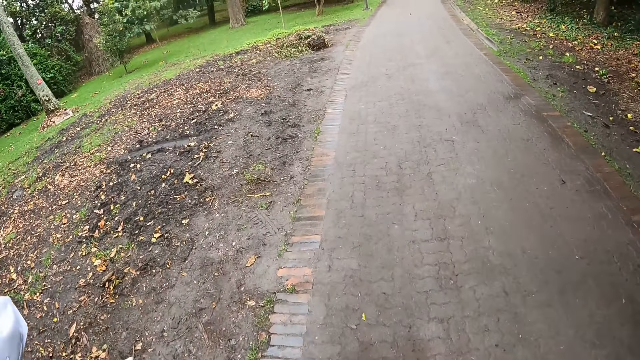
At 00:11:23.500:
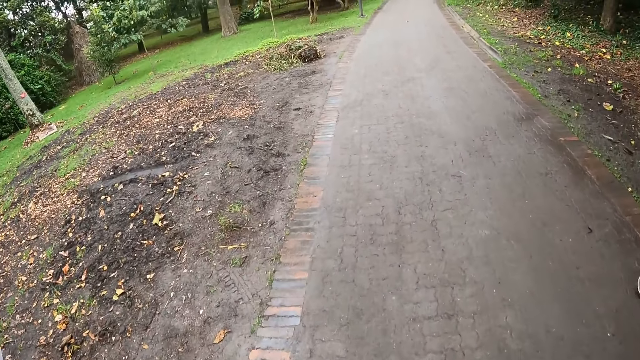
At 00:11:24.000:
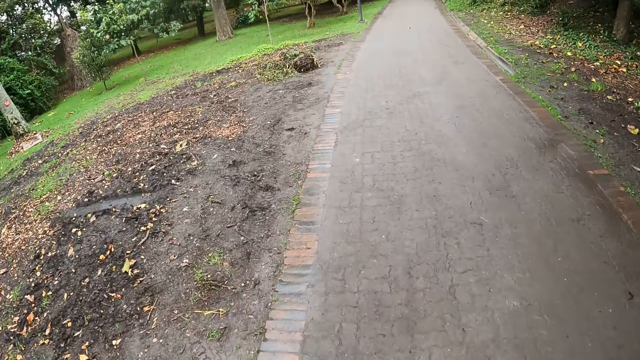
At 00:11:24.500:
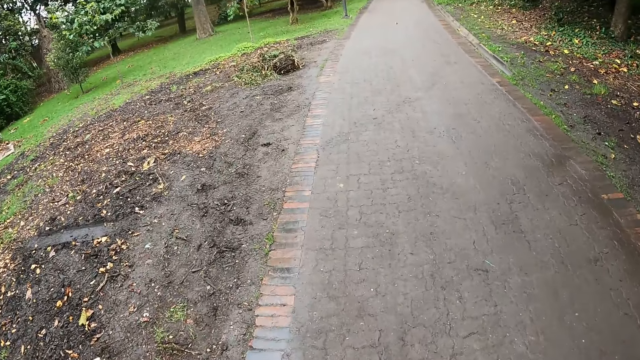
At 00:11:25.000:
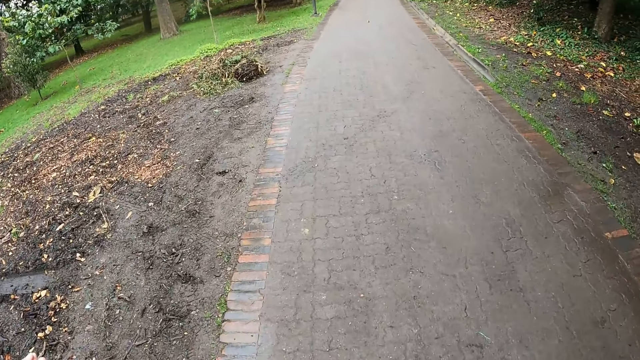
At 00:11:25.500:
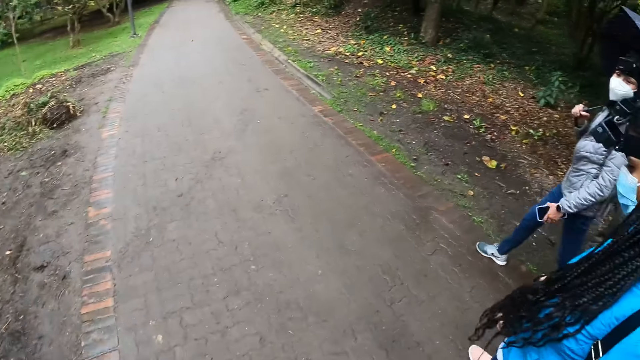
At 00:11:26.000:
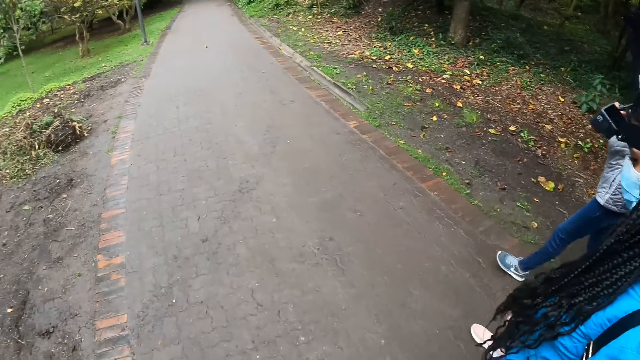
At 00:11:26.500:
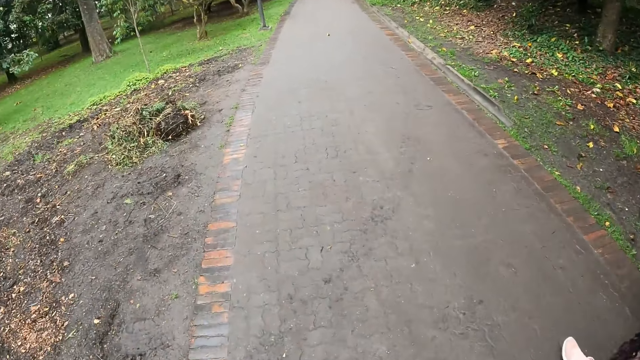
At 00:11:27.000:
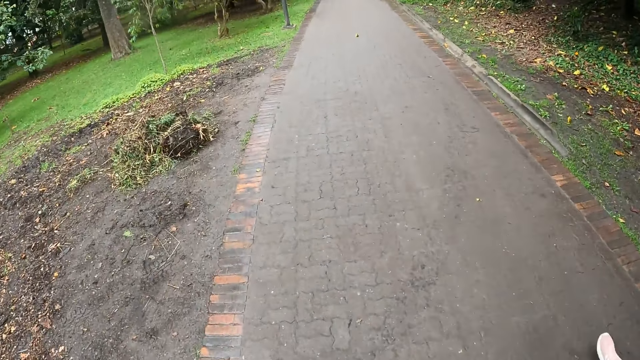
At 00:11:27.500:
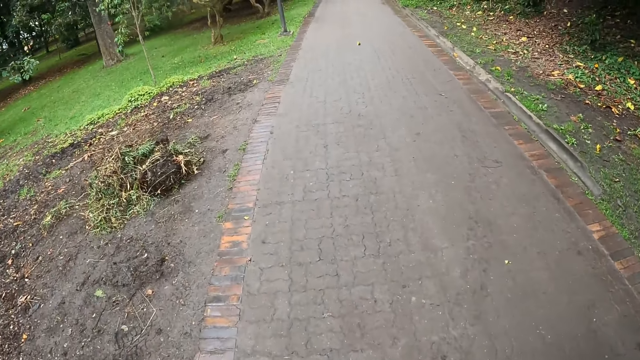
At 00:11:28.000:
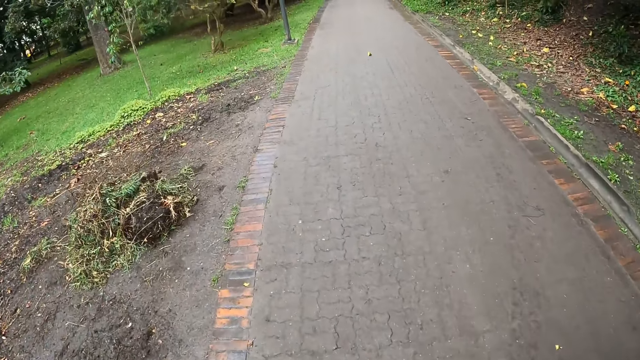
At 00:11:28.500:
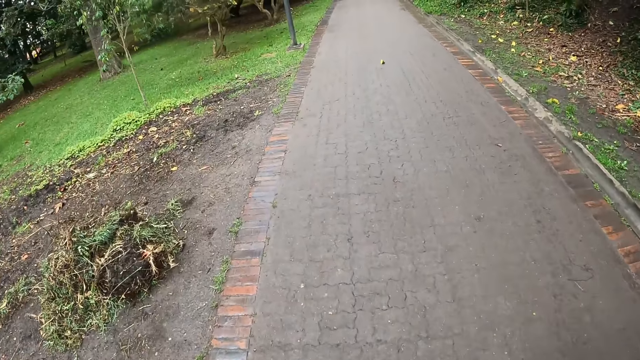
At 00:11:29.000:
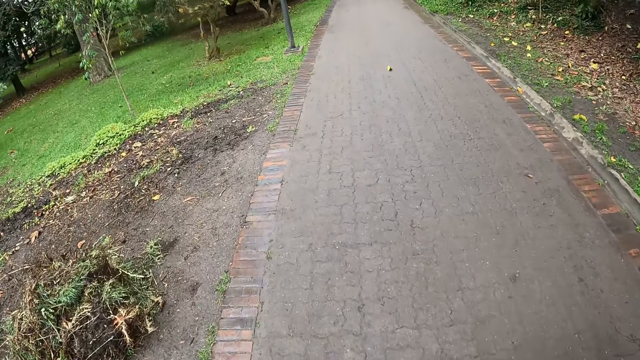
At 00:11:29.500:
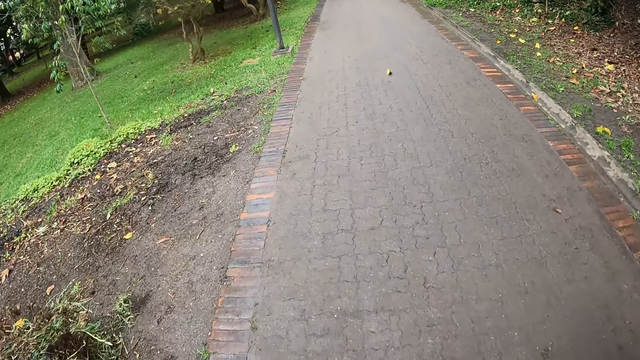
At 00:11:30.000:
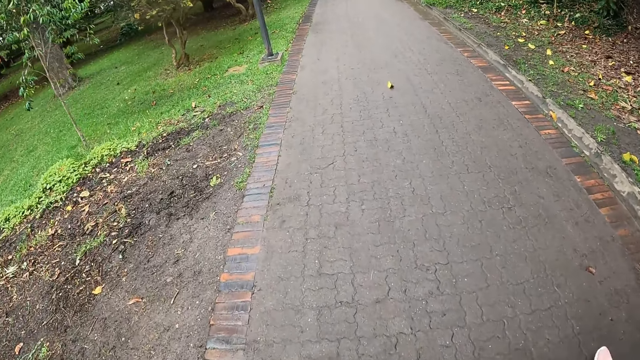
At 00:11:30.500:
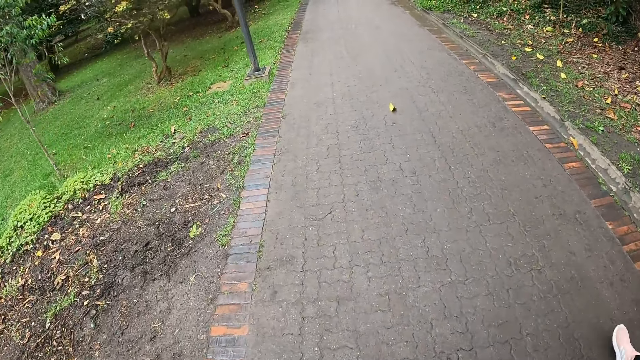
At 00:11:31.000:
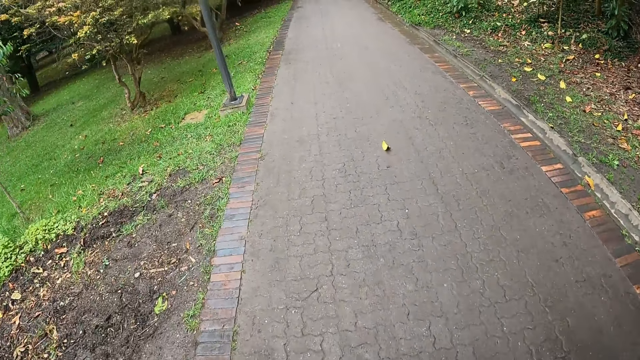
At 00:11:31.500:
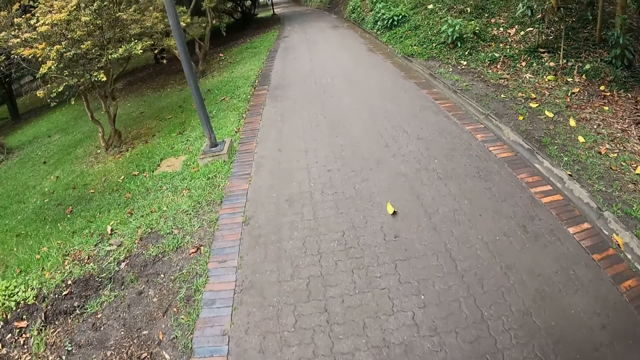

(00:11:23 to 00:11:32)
The camera wearer looks around. They turn towards a woman, another woman and a third woman. They walk on the pavement.

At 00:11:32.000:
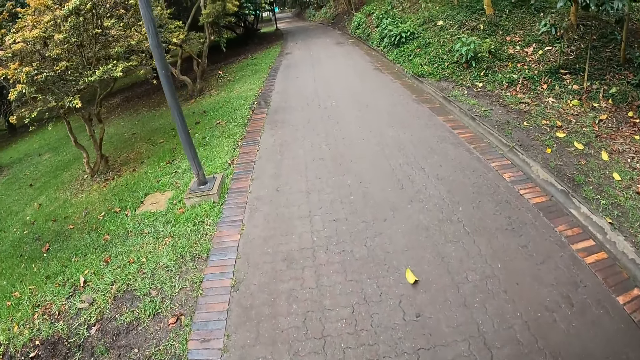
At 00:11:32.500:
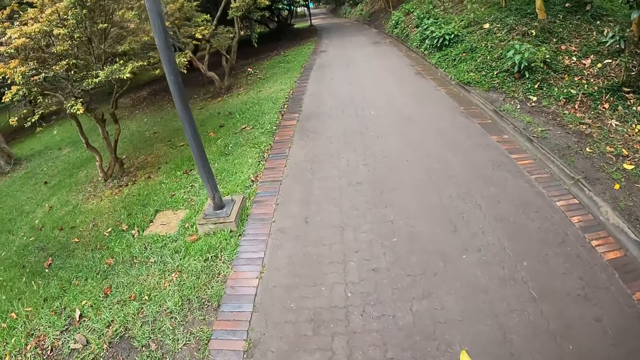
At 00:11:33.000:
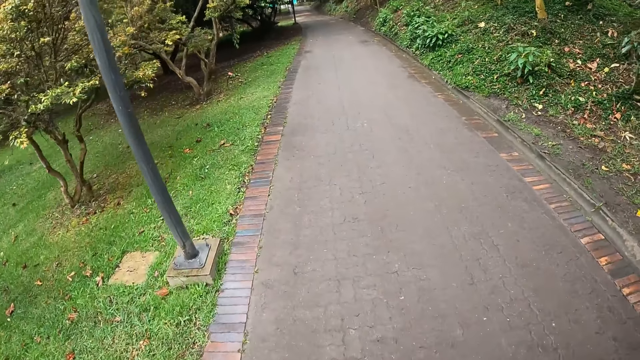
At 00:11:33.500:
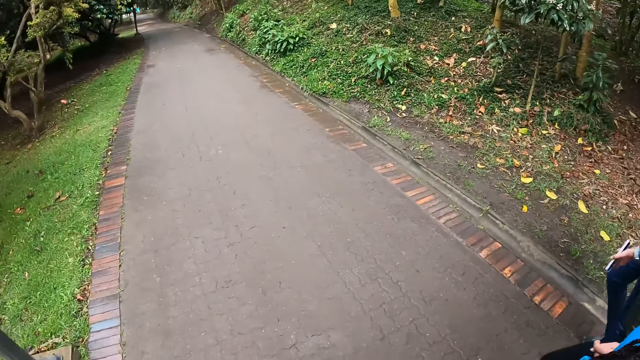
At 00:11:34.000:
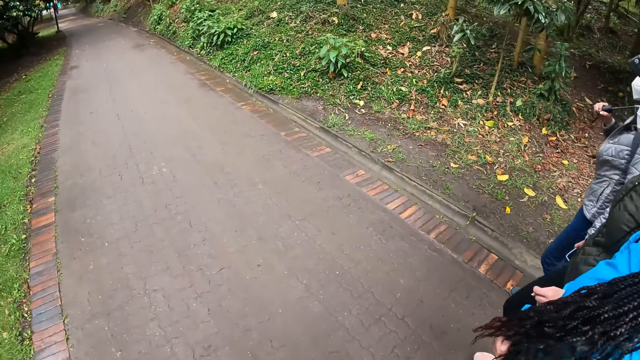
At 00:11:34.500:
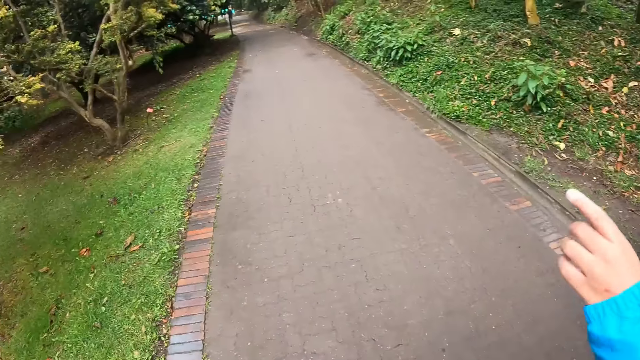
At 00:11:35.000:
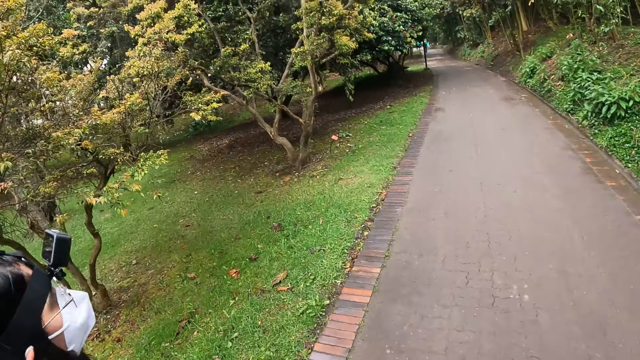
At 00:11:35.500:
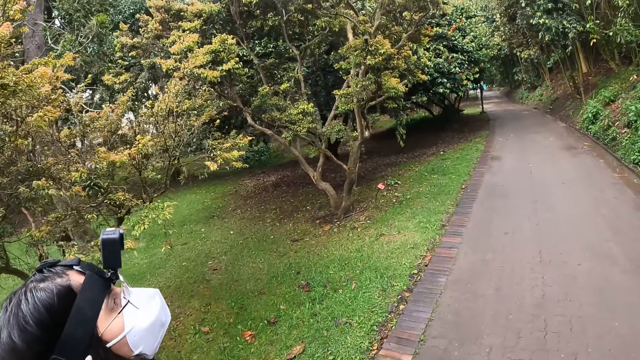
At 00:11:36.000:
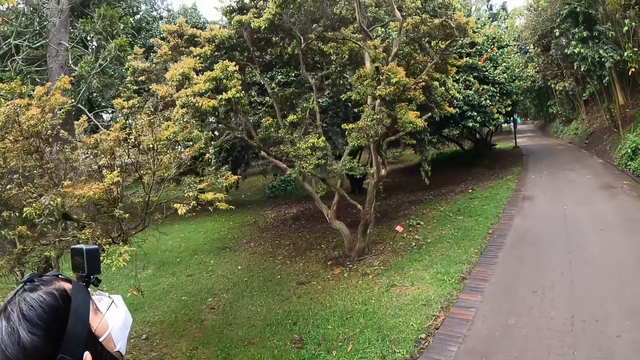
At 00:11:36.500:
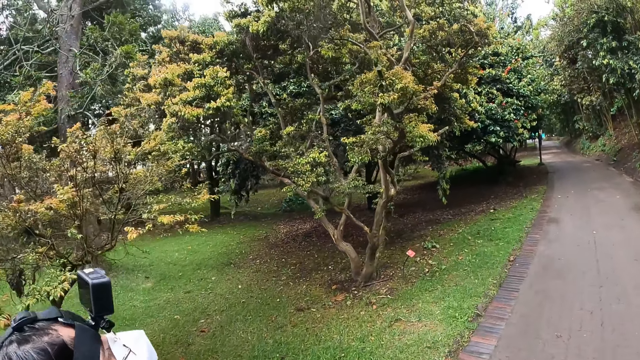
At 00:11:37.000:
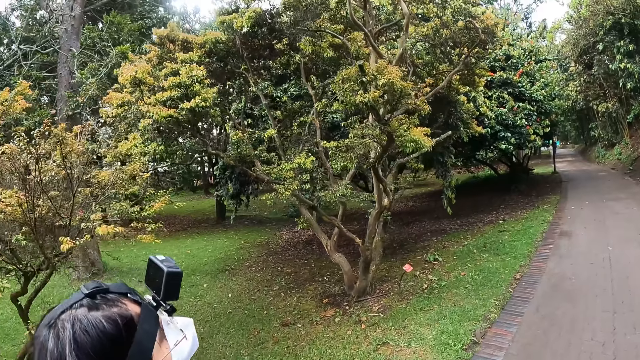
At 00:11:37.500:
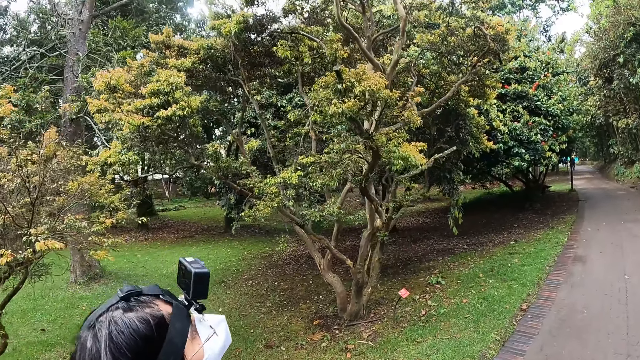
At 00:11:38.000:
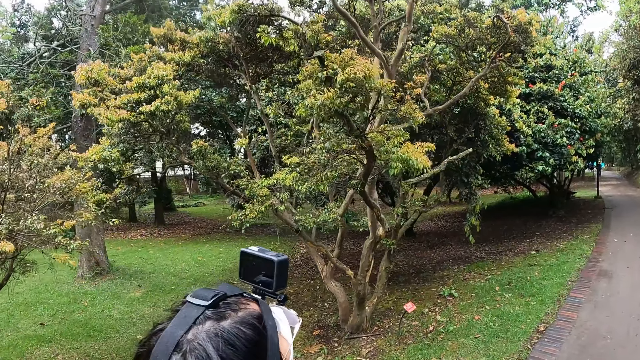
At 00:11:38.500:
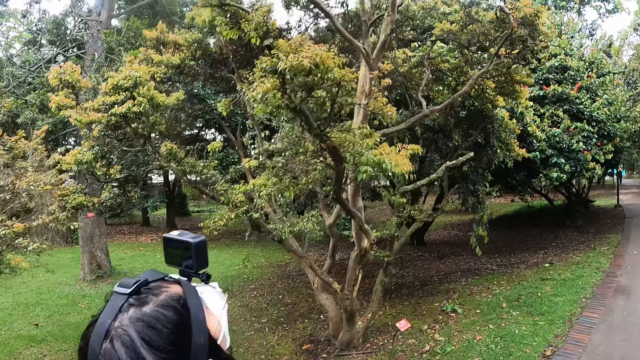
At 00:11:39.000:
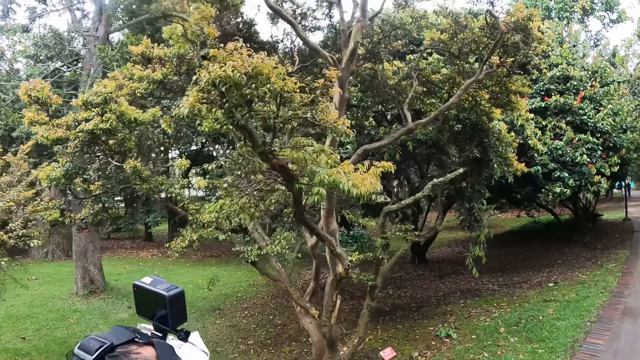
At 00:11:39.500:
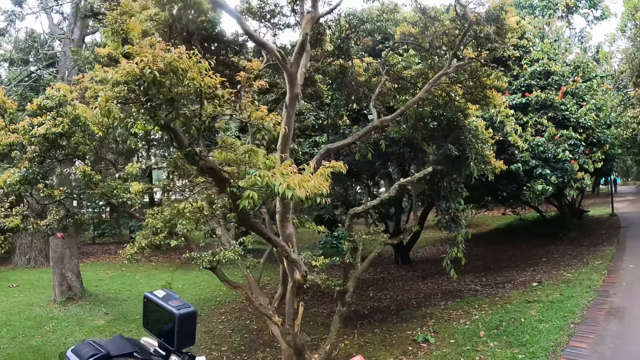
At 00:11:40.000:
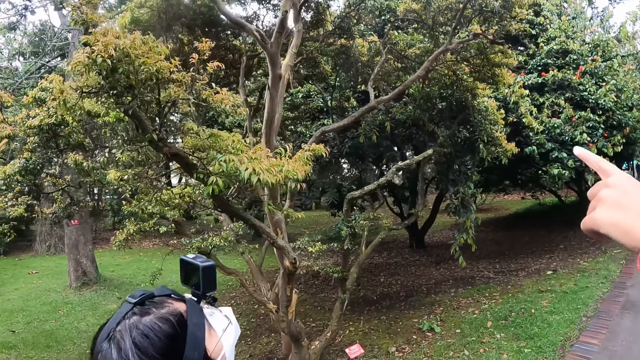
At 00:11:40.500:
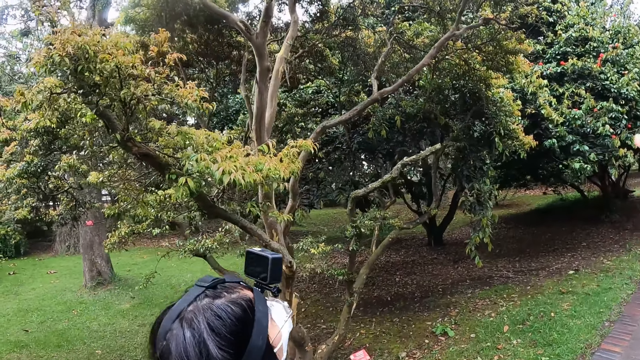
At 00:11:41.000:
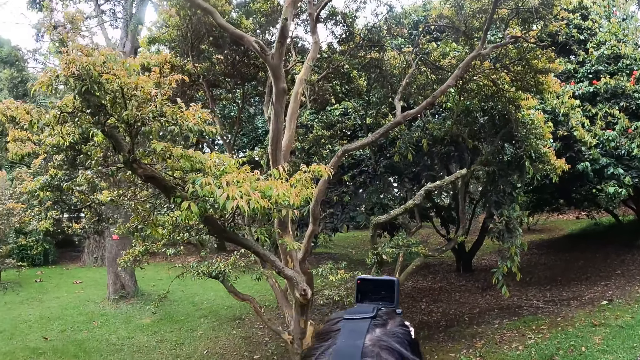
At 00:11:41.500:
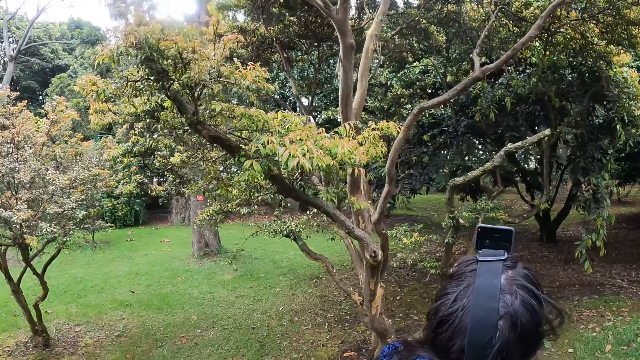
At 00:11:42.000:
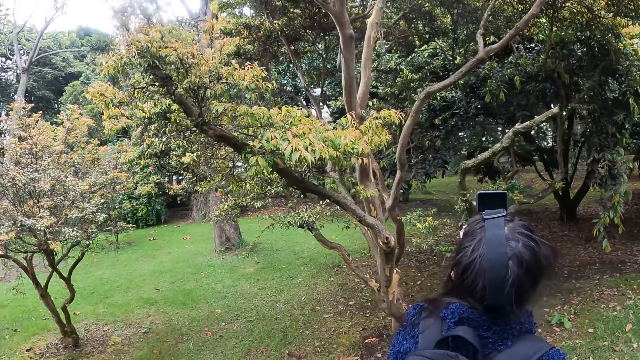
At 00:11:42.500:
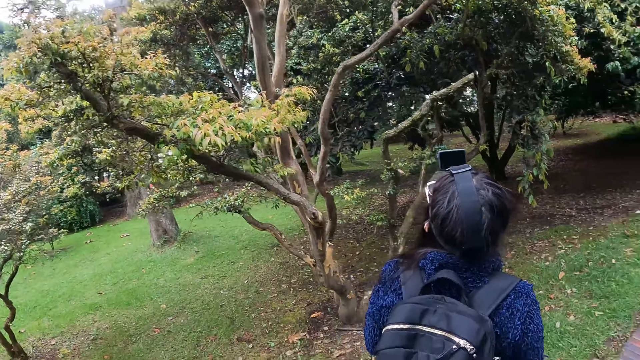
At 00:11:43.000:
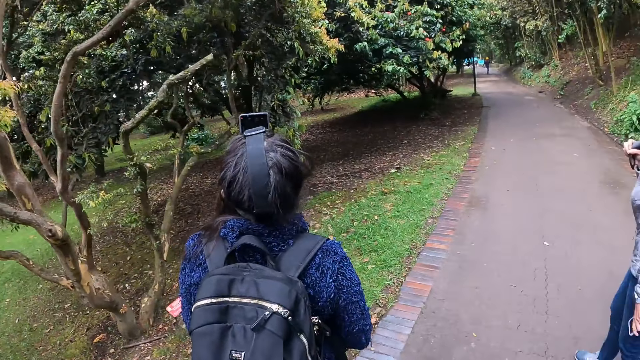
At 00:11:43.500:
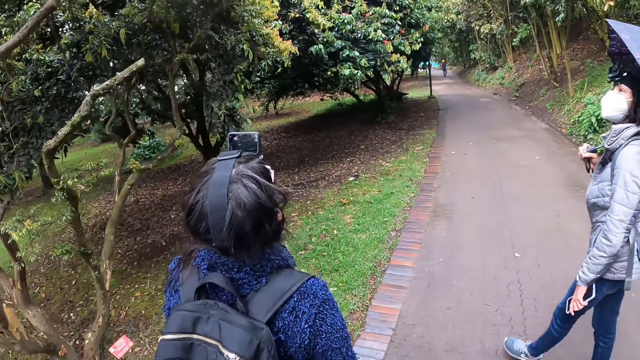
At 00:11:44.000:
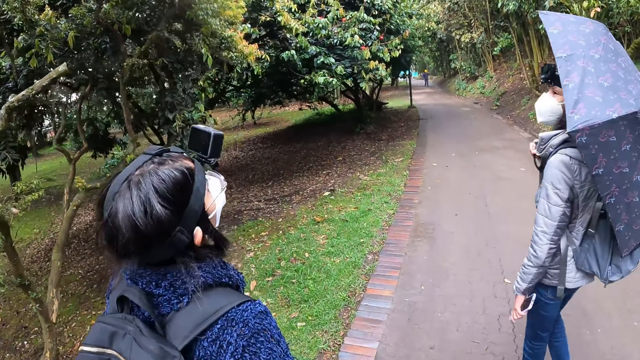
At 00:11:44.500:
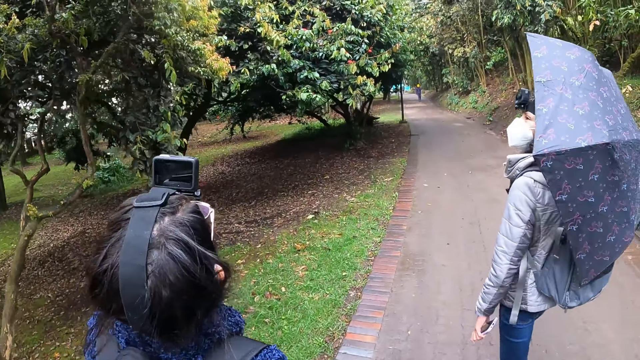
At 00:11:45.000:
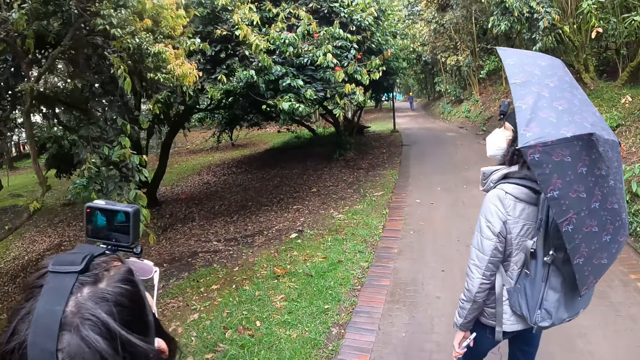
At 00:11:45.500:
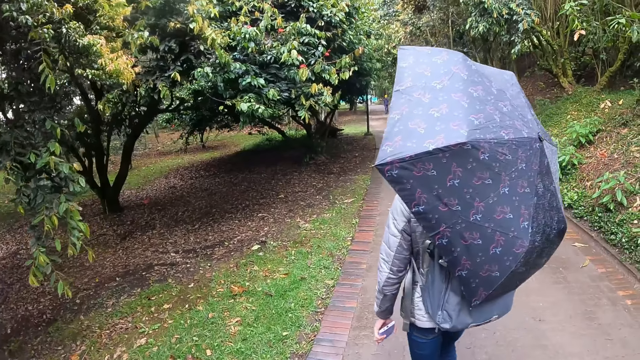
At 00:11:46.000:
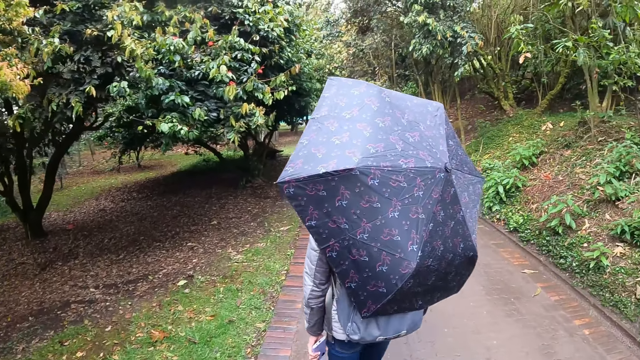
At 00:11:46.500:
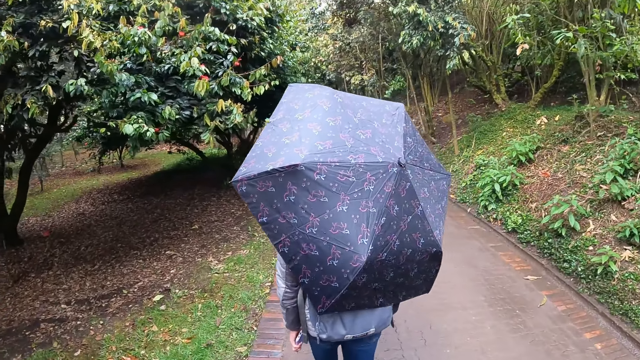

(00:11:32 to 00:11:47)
The camera wearer turns towards a woman, another woman and a third woman. The second woman raises her left hand. The camera wearer looks at the hand. They walk on the pavement. A fourth woman looks up to the sky. The camera wearer looks at the hand. The second woman points her left hand to a plant. The camera wearer walks on the pavement.
